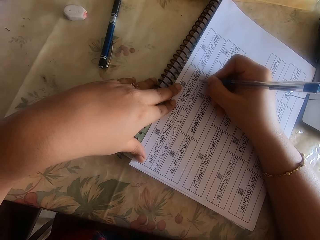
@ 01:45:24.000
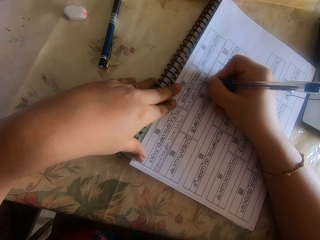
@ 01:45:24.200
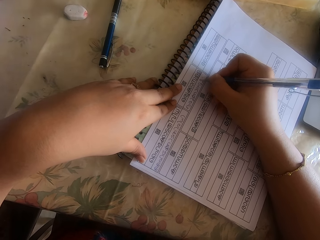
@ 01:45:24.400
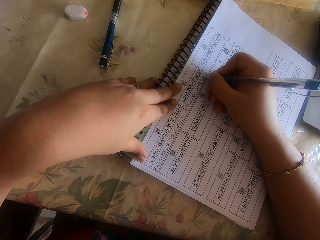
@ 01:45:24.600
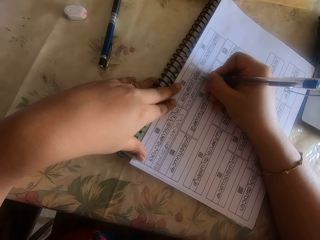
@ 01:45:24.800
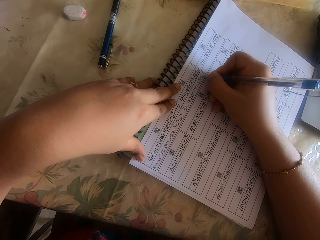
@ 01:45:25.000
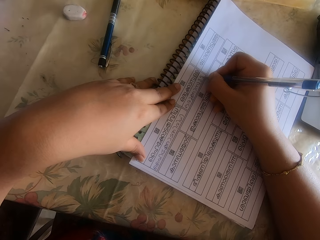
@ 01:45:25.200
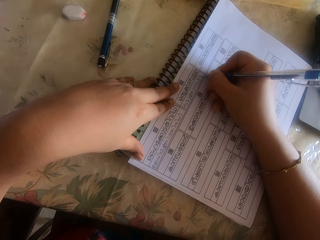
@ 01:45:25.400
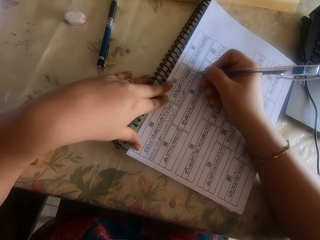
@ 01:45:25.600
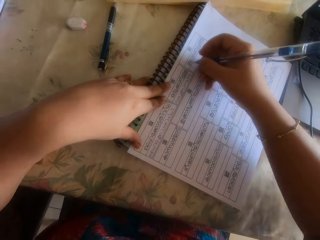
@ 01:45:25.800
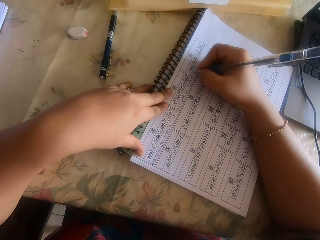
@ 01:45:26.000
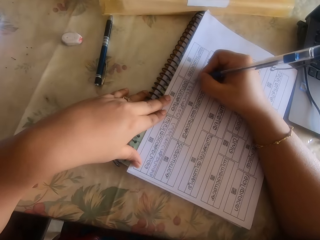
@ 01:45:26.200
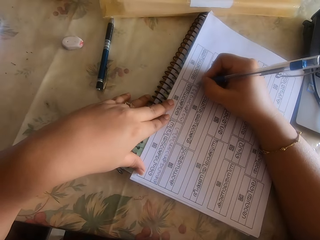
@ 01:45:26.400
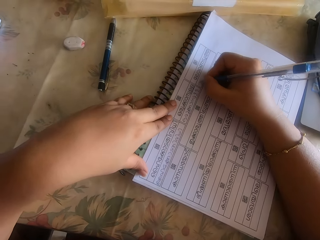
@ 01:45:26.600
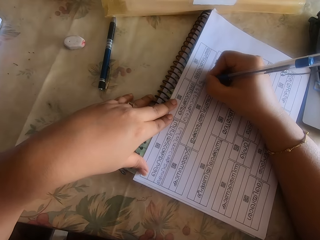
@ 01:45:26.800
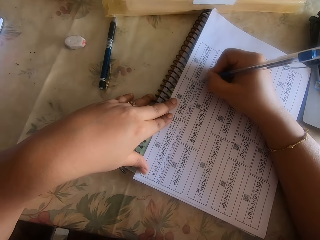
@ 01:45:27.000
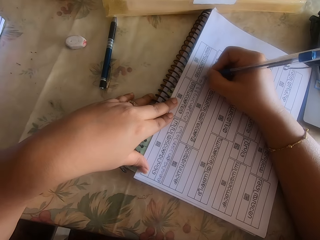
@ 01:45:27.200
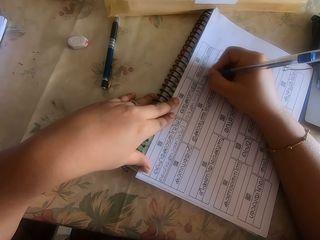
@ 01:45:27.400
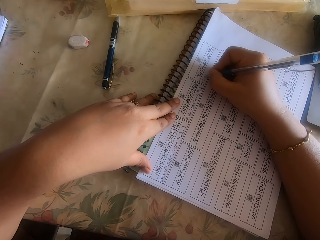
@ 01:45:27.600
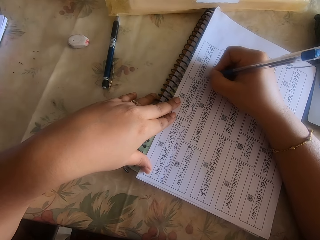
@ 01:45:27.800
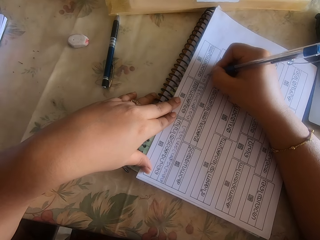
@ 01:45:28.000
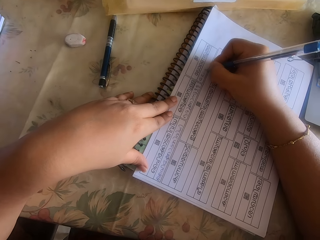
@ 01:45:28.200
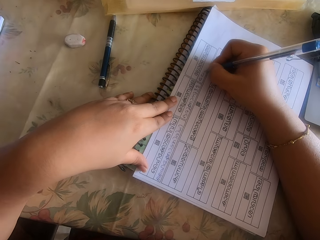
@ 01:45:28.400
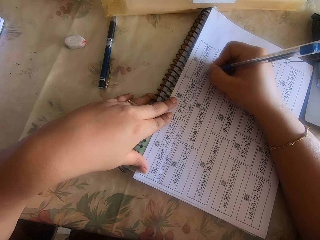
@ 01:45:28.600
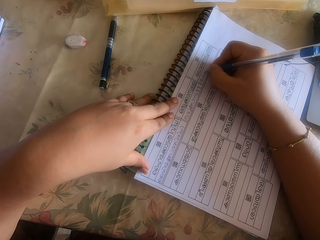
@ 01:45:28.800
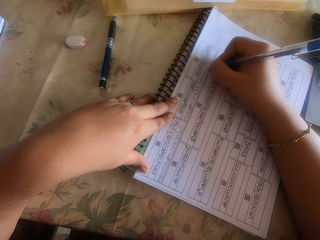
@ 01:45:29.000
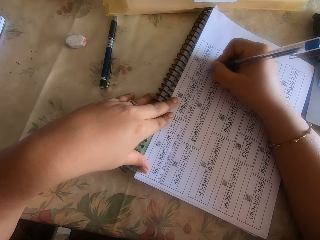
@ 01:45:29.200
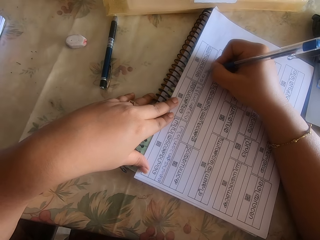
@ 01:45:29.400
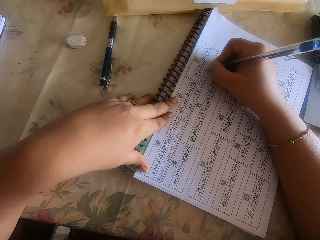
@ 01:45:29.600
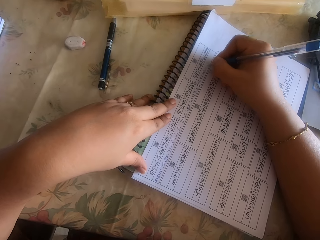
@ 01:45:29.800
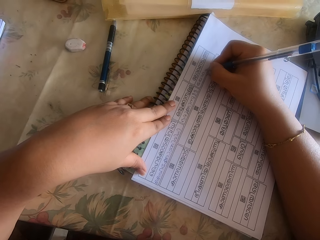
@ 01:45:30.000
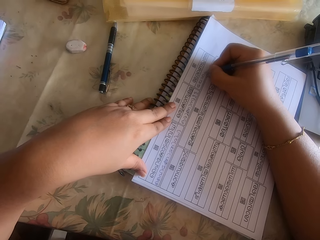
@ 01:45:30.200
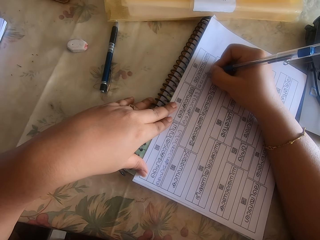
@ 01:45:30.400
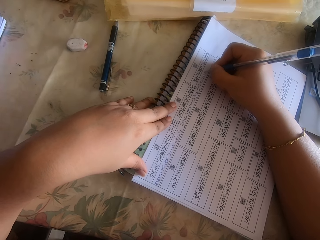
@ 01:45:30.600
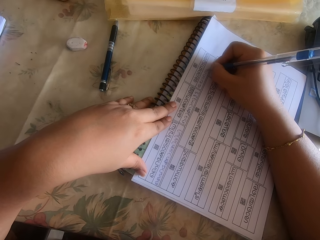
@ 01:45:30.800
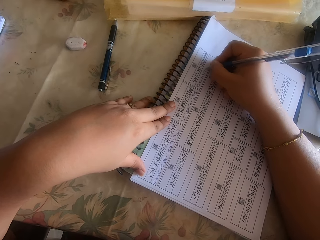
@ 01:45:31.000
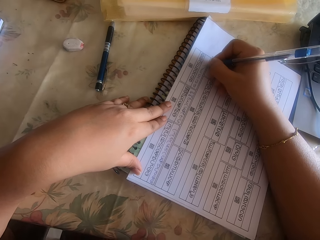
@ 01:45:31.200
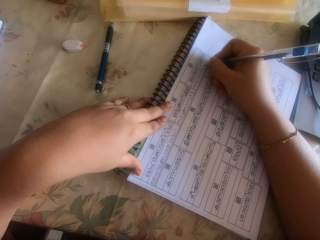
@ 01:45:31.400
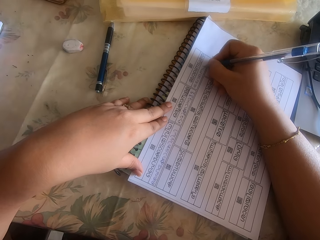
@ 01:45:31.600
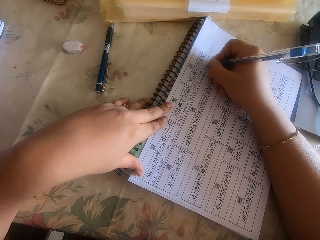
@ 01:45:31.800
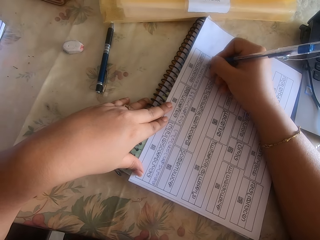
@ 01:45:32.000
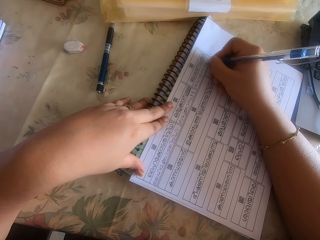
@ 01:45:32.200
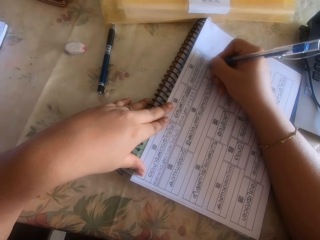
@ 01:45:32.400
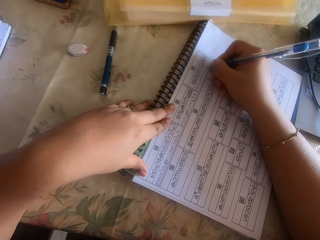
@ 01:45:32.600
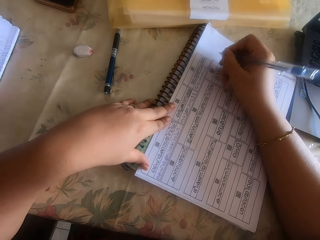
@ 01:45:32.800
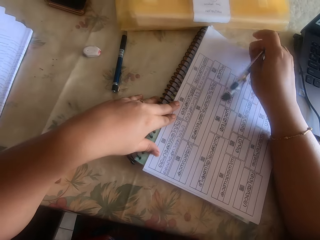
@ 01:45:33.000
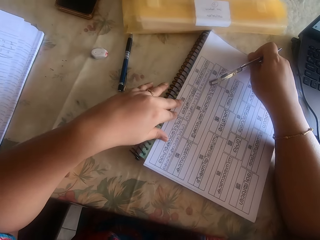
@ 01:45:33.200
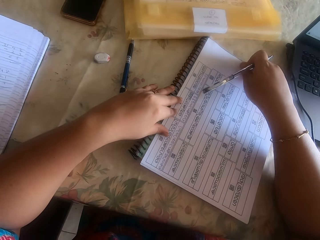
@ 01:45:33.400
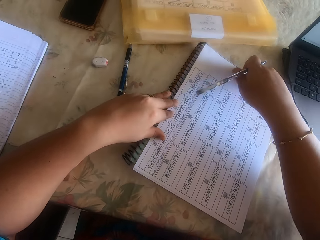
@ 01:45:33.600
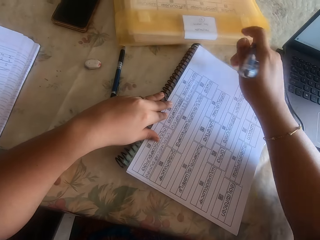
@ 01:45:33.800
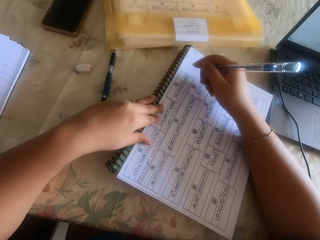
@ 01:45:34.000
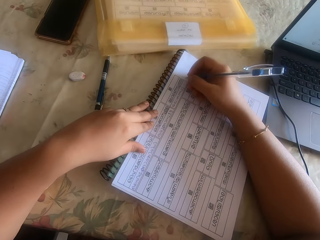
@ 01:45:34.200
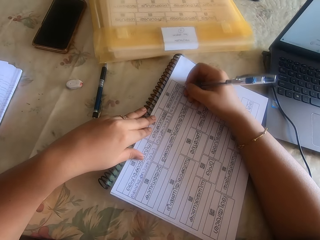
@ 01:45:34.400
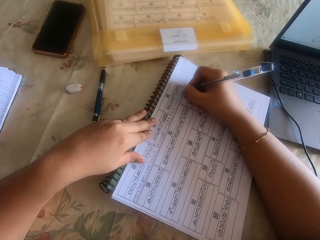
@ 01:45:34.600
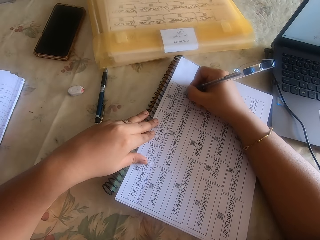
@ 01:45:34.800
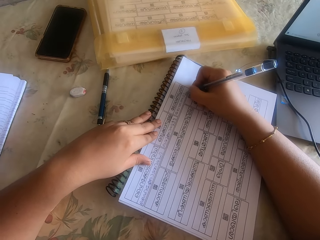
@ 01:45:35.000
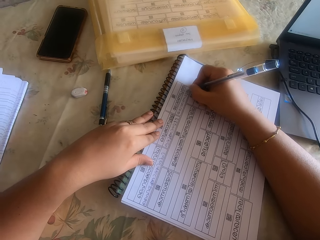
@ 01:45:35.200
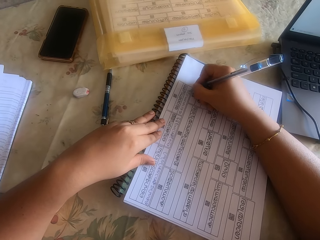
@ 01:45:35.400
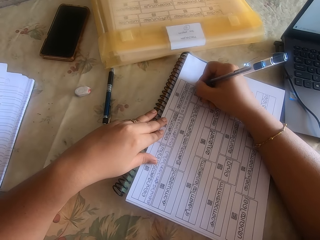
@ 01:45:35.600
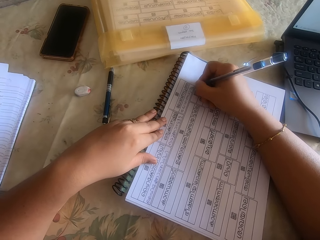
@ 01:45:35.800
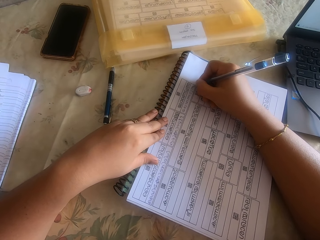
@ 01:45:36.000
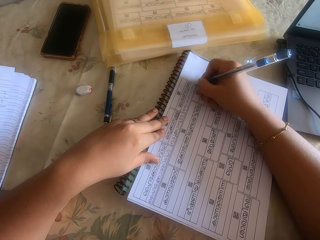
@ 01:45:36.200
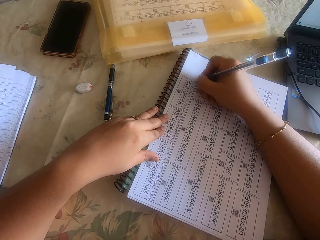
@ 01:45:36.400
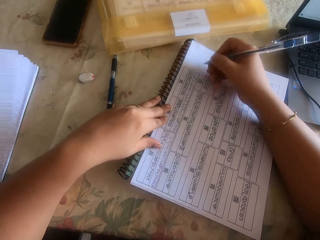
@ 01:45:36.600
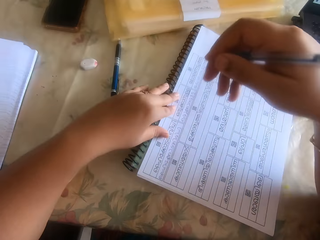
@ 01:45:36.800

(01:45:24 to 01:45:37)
The camera wearer lifts up the pen. They write on a piece of paper with the pen.

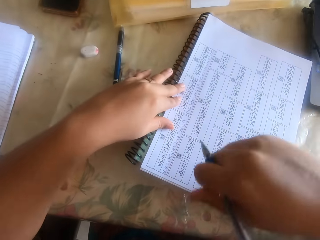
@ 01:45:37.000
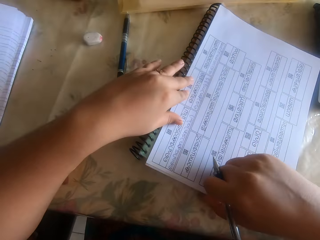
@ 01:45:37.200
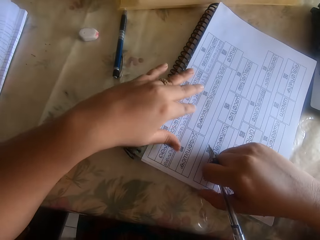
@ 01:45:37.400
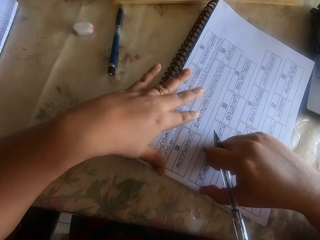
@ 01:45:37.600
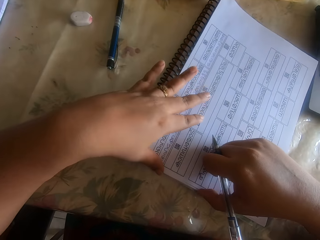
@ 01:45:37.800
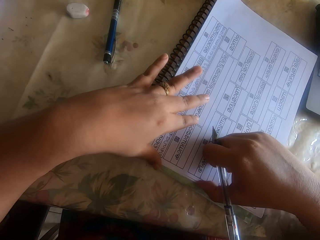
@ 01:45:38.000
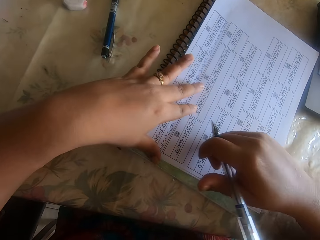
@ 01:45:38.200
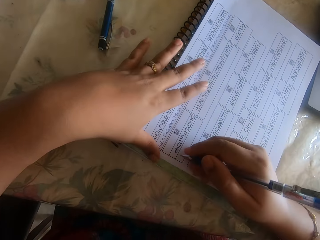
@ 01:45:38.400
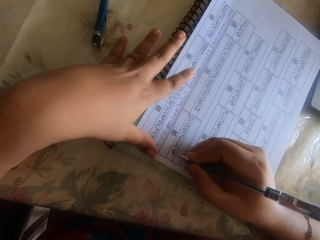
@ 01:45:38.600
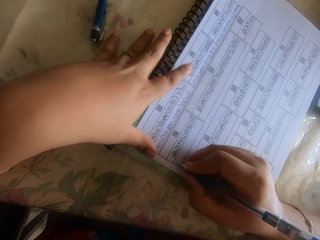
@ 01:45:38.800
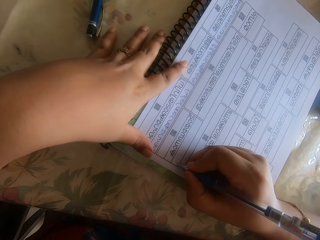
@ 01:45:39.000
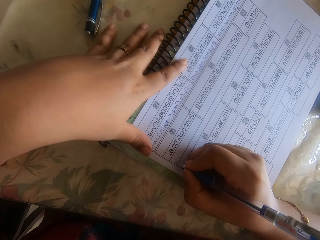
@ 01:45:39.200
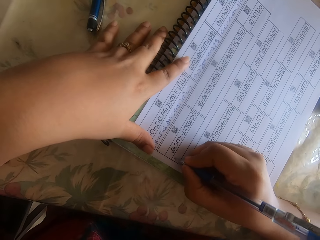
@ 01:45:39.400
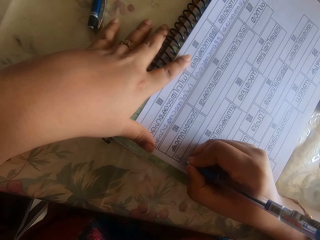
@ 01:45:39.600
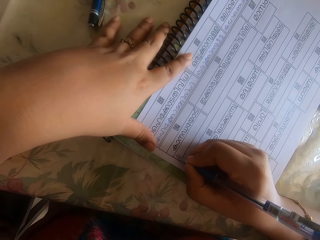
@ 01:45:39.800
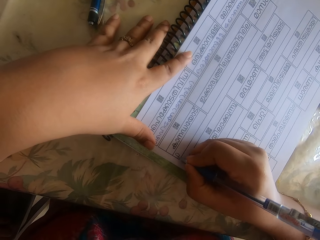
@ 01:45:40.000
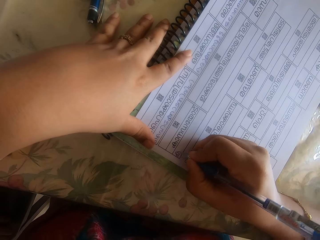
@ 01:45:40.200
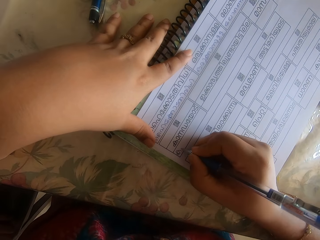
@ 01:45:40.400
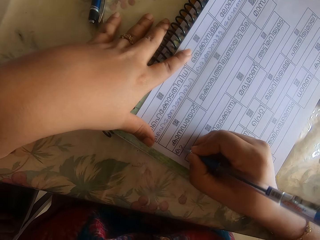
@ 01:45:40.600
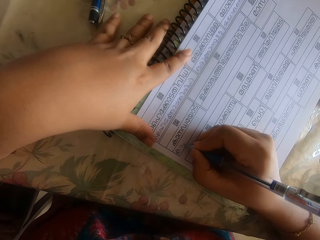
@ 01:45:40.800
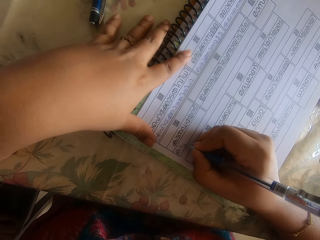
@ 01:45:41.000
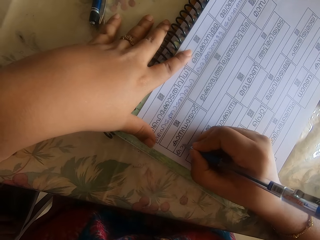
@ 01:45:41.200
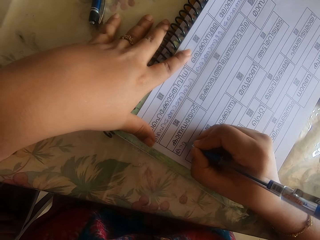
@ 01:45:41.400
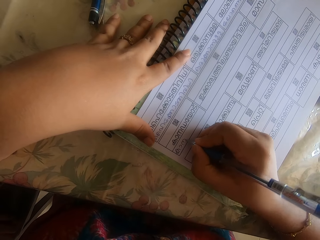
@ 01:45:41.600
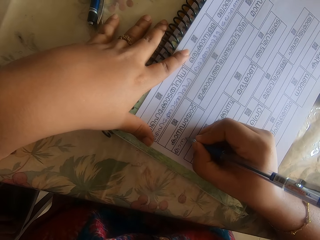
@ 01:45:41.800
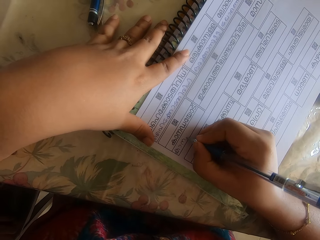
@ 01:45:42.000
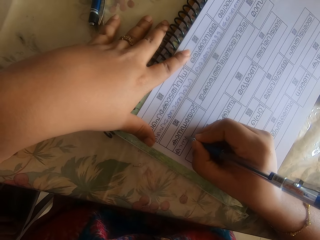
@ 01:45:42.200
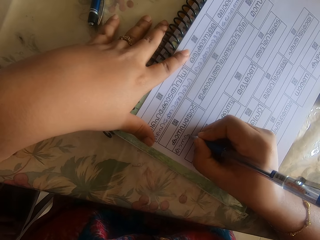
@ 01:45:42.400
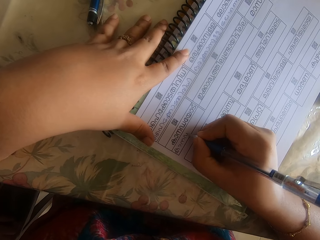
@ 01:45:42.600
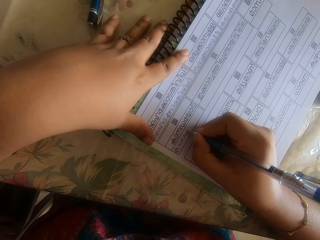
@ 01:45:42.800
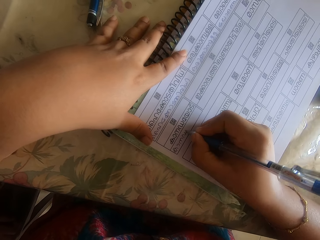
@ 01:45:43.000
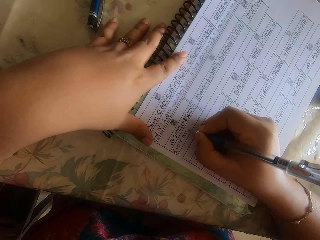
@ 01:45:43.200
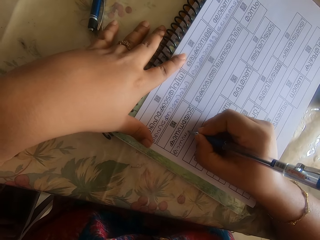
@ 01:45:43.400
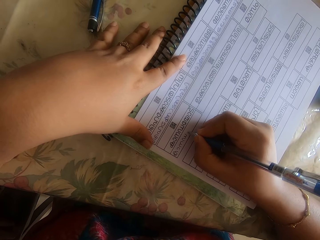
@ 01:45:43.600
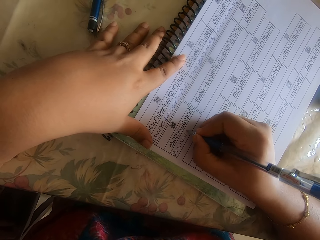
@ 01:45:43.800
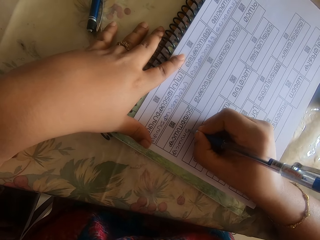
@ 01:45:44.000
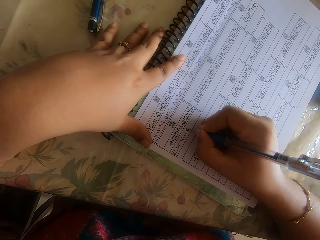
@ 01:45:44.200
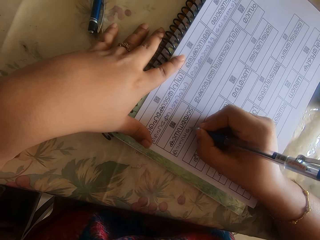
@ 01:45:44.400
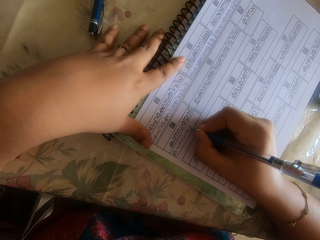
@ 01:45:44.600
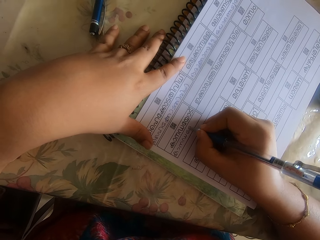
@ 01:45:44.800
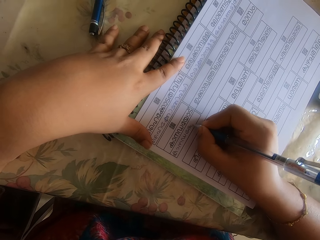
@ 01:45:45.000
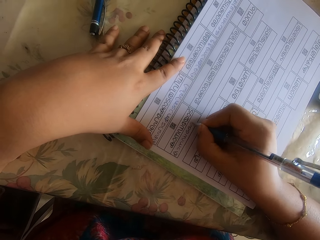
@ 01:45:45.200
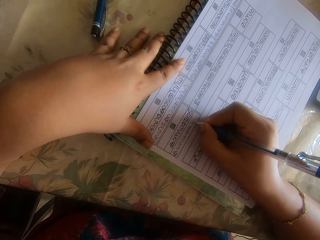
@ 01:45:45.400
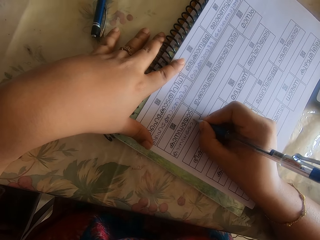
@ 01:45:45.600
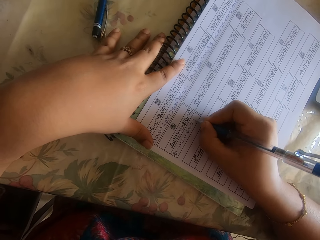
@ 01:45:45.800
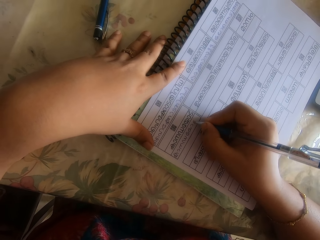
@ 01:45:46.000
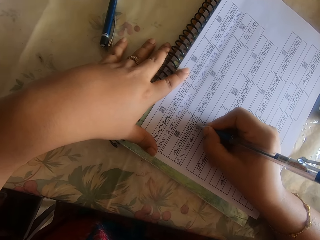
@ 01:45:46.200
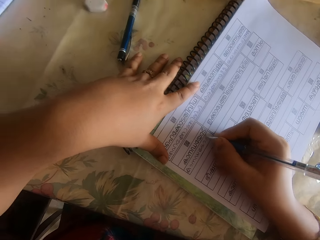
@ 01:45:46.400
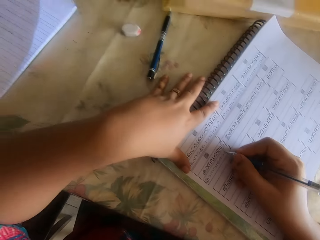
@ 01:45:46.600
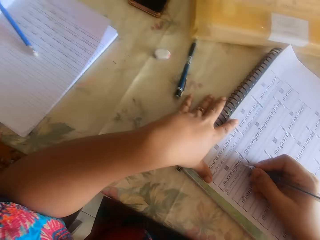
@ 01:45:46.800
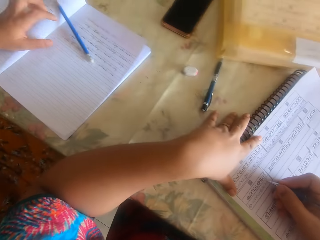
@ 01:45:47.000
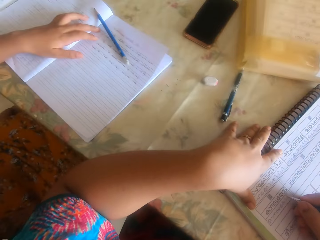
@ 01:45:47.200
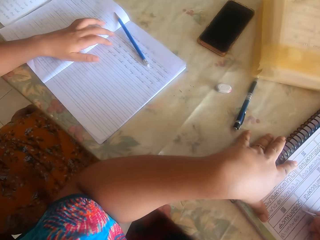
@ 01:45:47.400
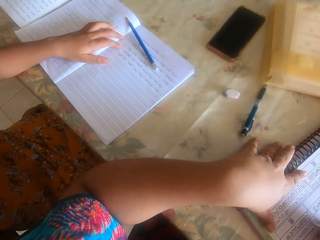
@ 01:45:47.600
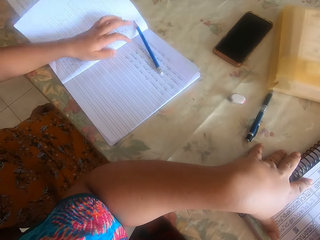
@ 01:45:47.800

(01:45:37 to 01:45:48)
The camera wearer lifts up the pen. She adjusts the book on the desk with both her hands. She writes on the paper on the desk with the pen in her right hand. She interacts with a woman.
